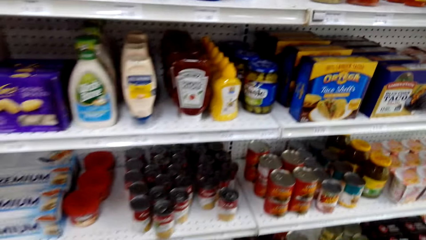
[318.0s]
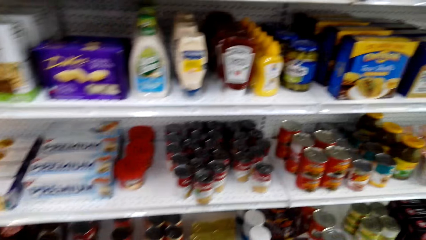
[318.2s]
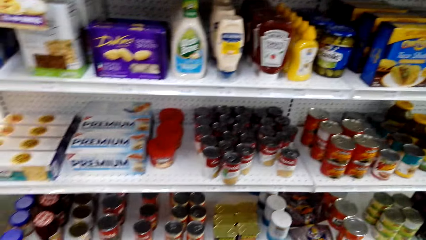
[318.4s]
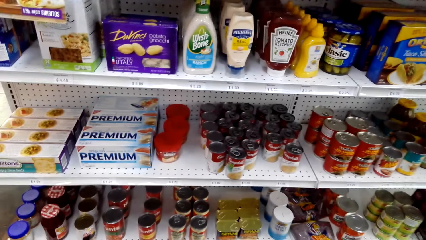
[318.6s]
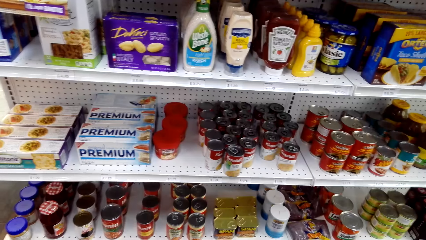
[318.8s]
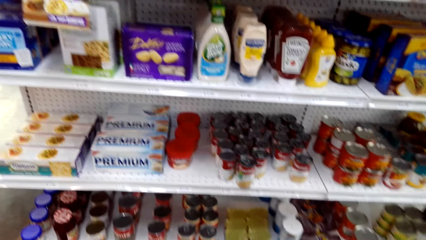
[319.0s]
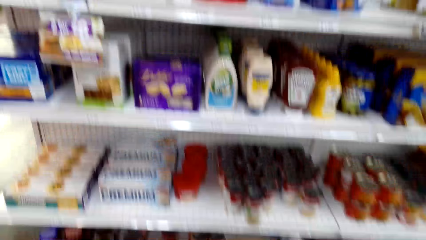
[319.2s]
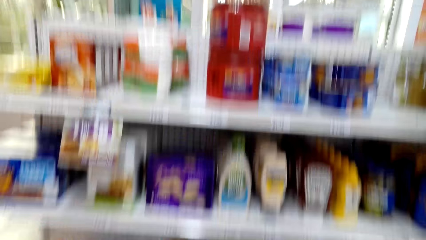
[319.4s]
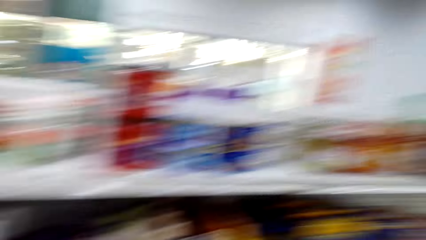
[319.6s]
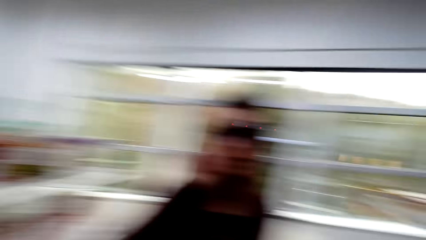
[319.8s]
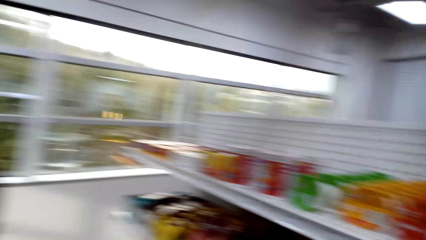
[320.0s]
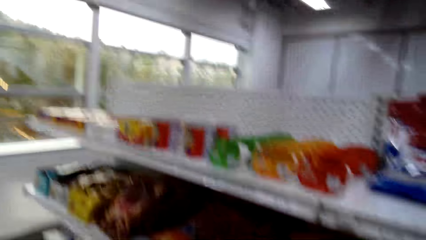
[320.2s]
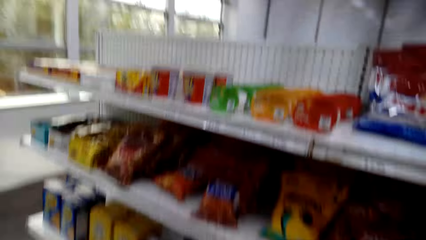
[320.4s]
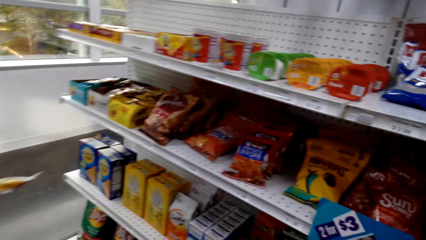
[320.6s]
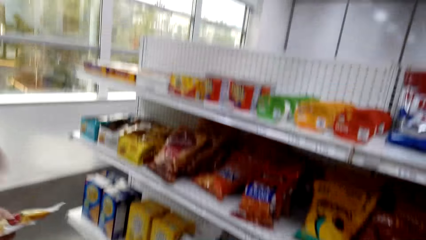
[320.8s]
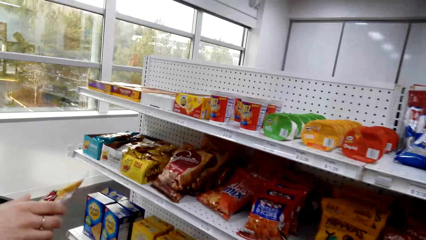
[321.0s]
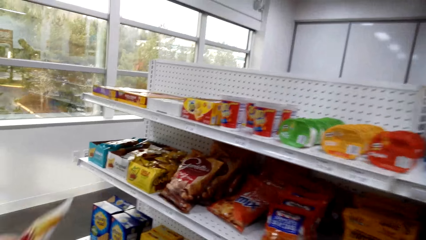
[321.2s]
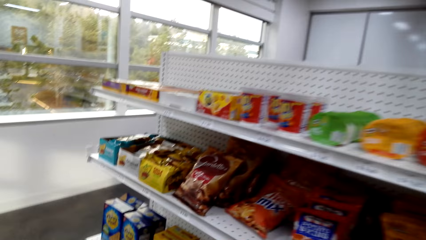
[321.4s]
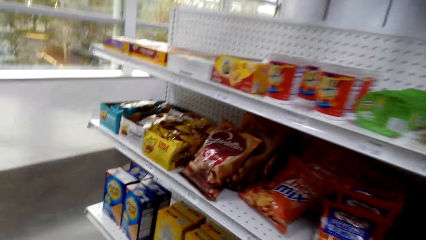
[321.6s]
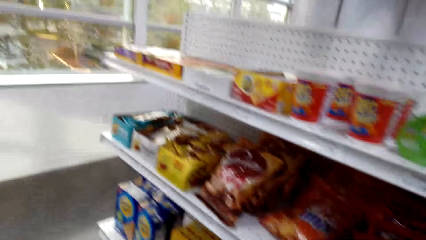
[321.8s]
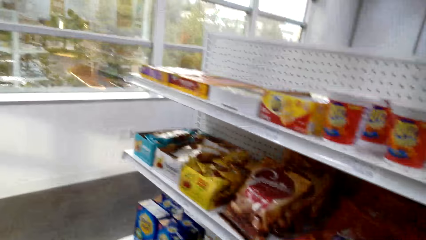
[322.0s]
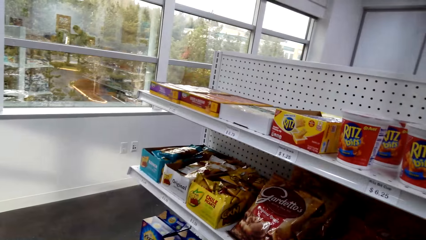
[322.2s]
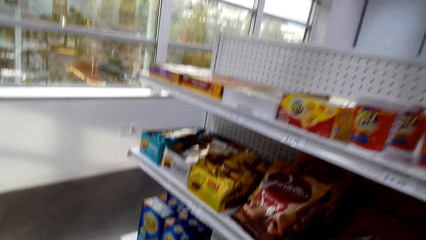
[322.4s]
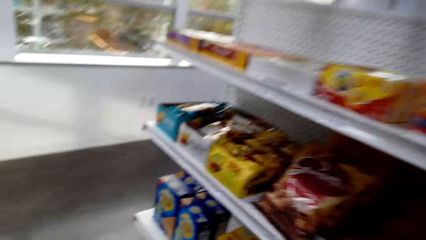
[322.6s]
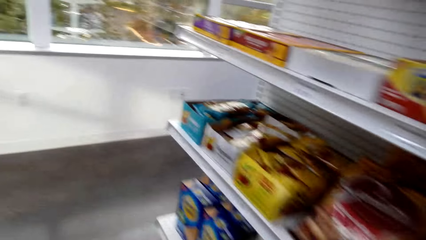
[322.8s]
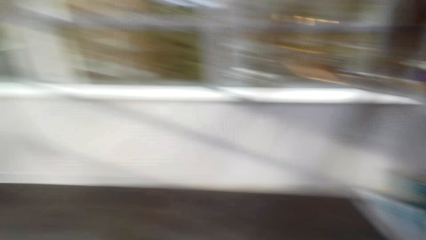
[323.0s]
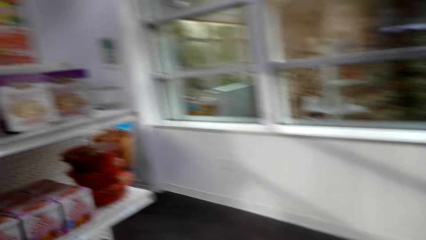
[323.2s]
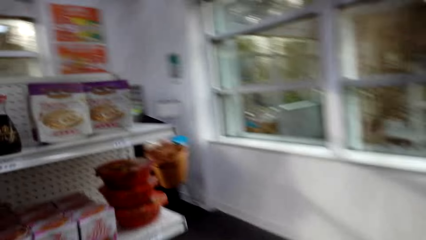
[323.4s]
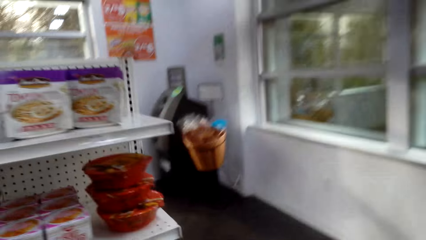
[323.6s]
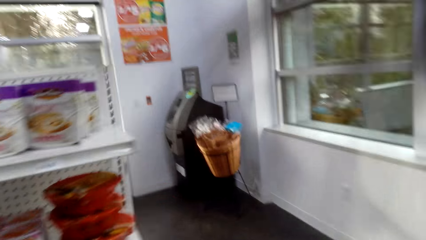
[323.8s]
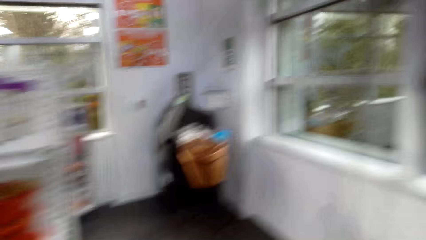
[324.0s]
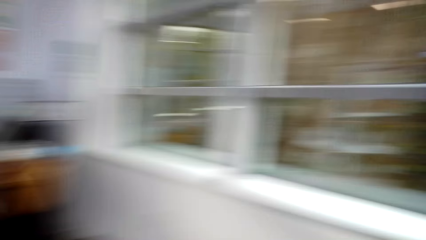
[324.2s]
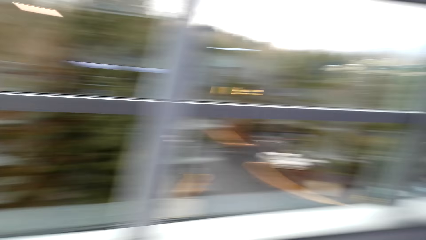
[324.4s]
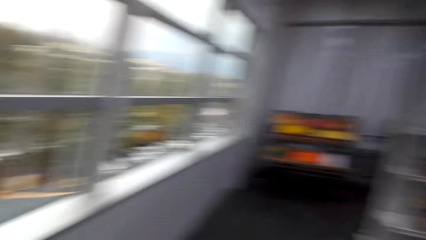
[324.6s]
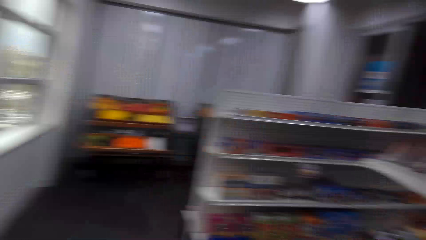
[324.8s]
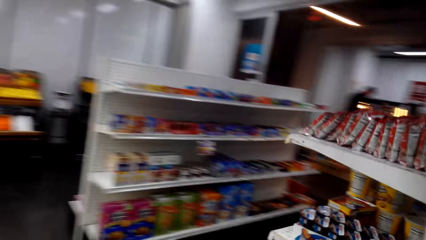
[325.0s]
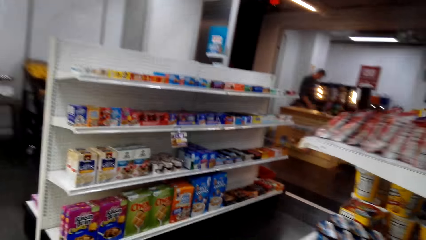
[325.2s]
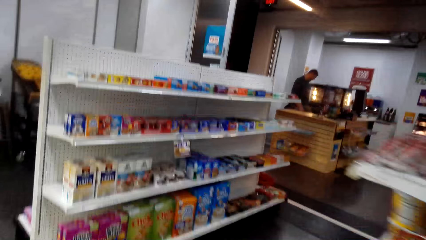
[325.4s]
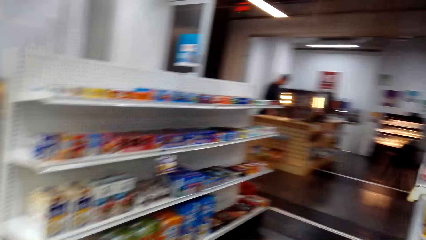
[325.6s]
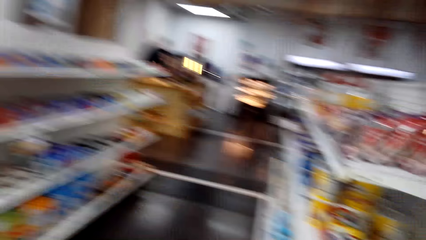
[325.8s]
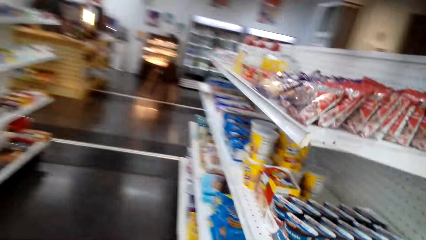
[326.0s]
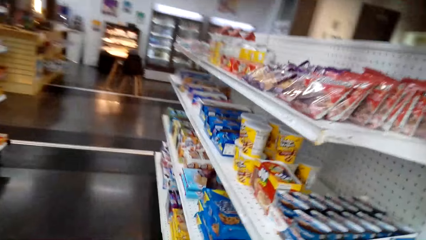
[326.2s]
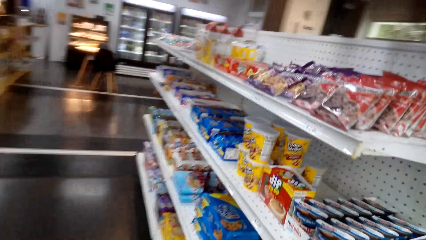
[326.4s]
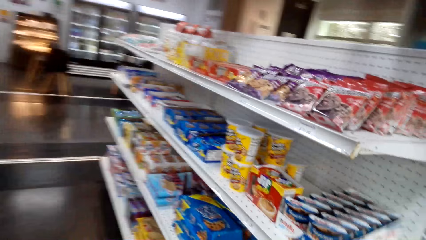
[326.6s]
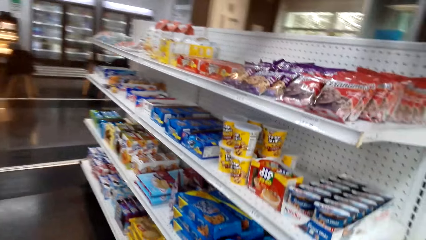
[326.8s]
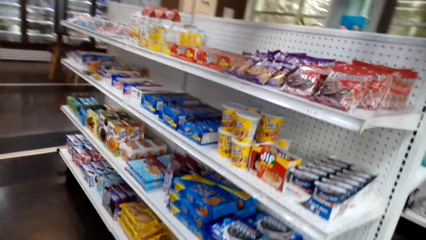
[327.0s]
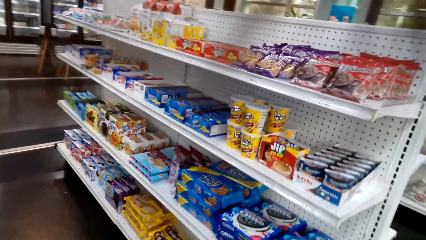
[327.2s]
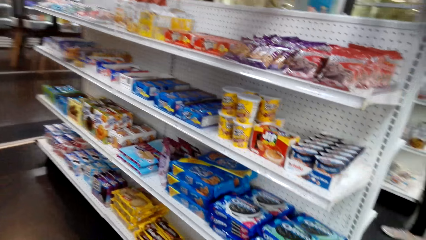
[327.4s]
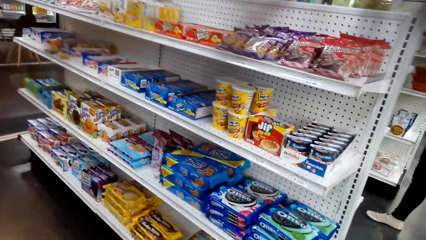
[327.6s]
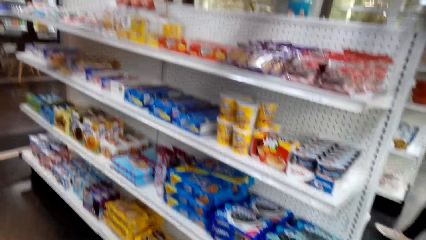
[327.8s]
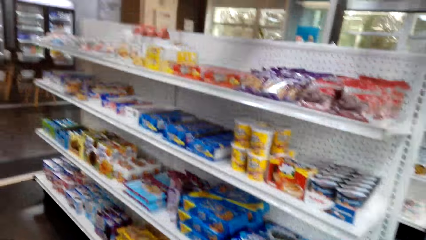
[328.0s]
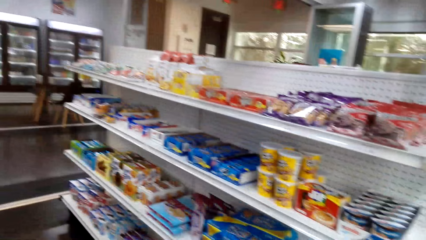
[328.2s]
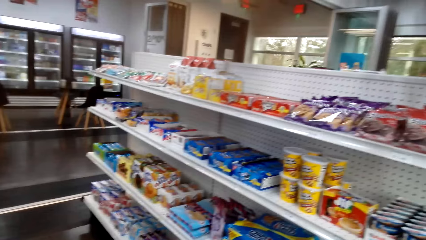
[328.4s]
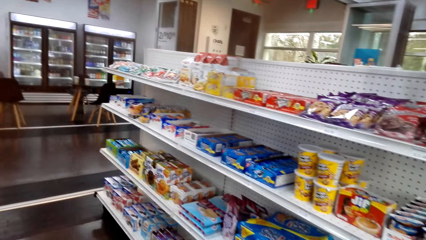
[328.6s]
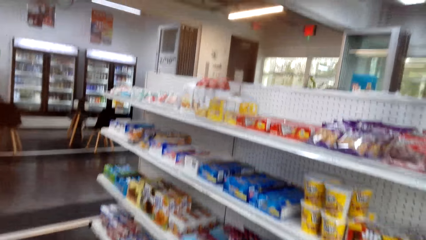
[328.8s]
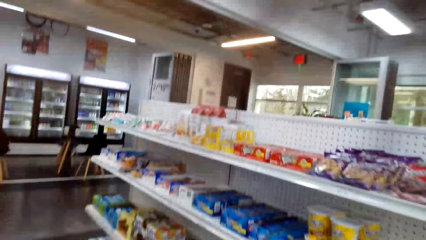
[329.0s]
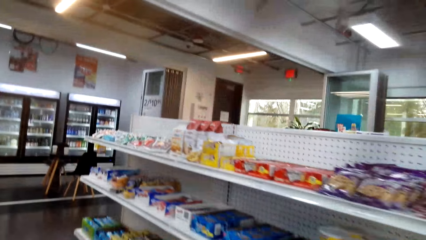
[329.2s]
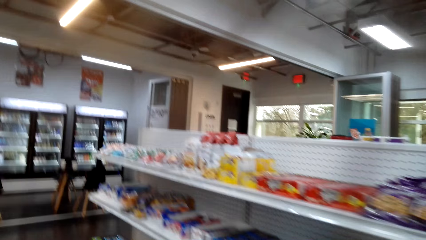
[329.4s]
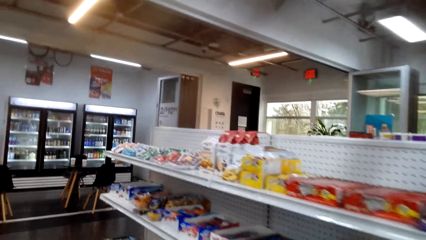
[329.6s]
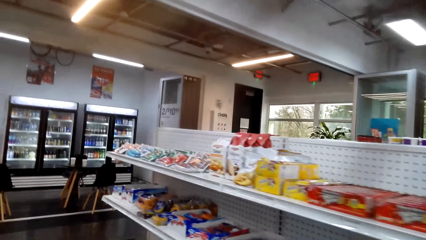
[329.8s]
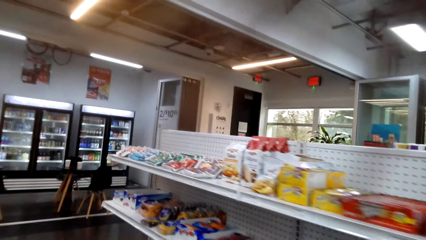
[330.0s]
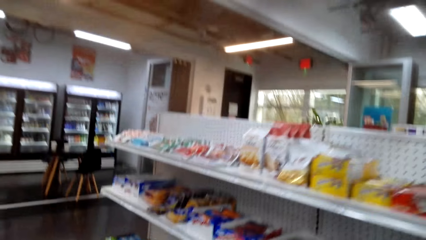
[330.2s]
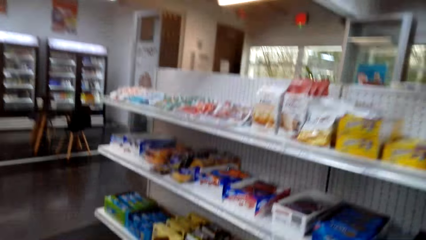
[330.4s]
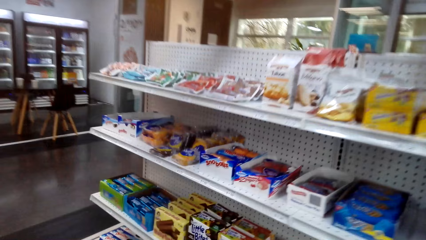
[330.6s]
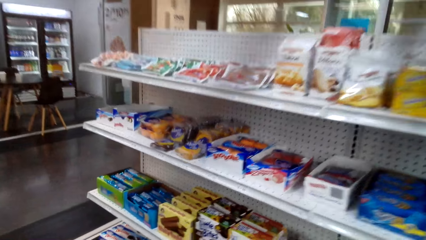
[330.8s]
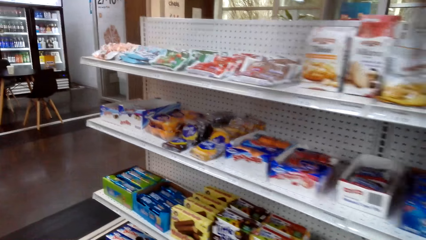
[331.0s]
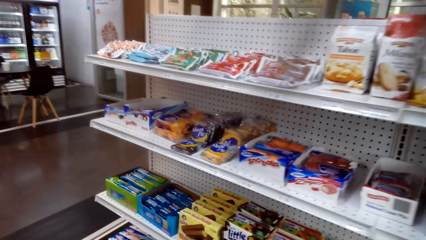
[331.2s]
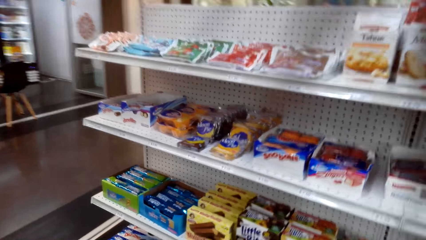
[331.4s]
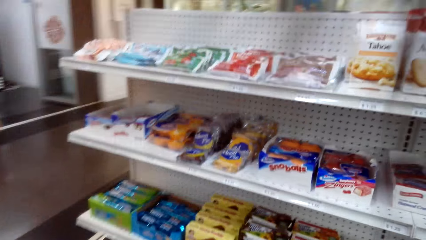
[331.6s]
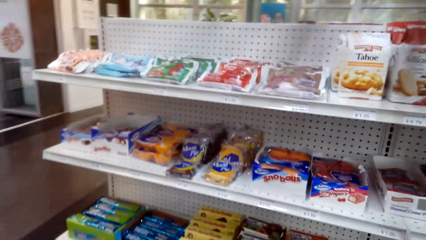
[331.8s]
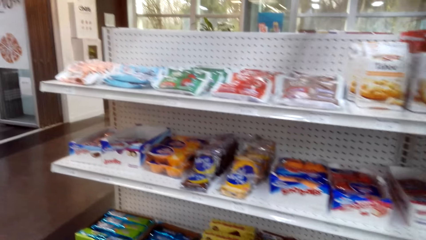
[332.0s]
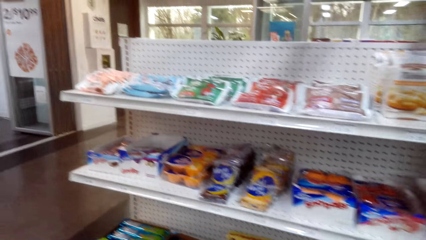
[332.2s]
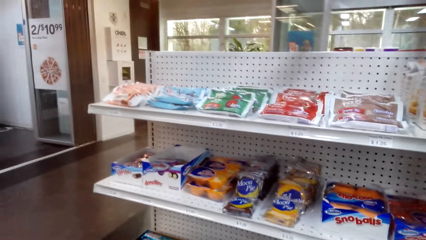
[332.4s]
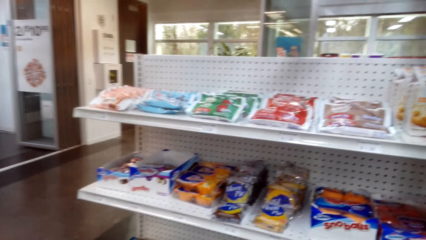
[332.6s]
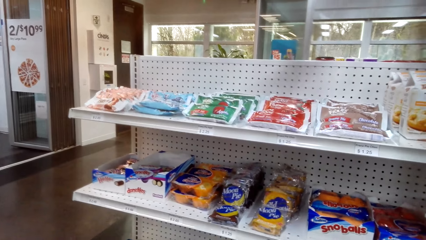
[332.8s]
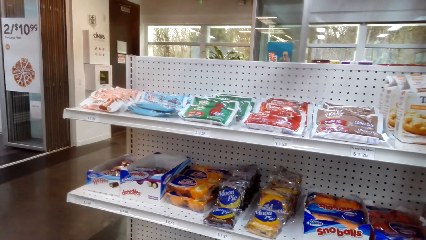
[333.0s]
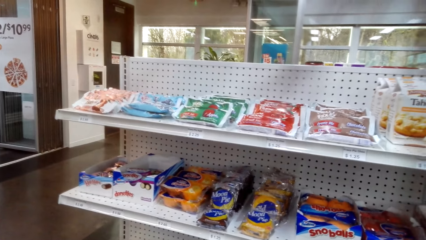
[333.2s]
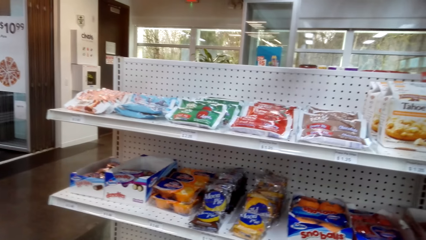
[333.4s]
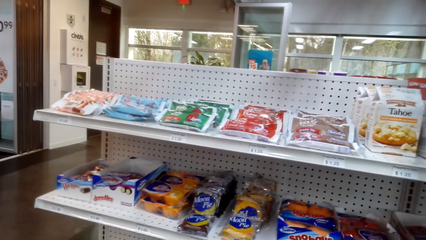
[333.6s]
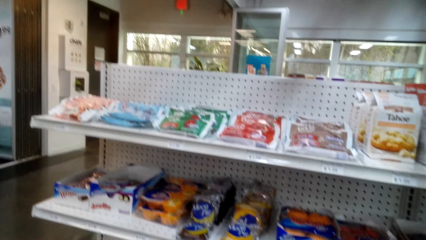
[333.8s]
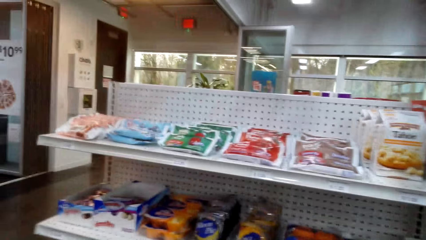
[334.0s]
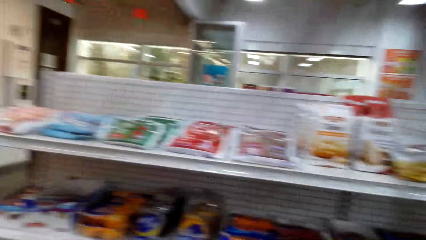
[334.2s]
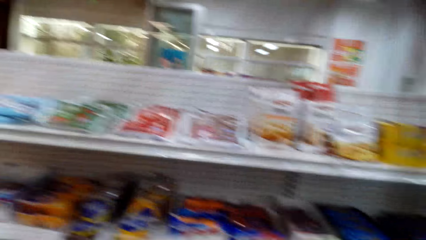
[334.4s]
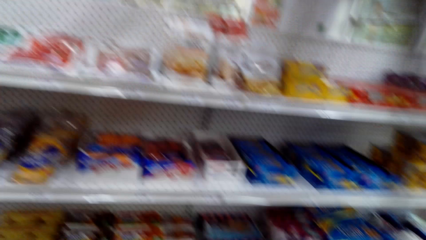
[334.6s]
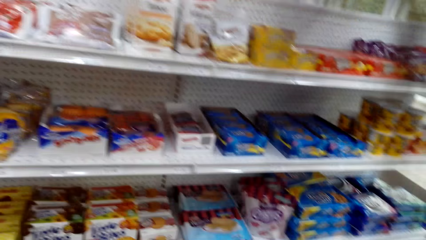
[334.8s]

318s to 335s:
The camera wearer walks around the food shelves.
